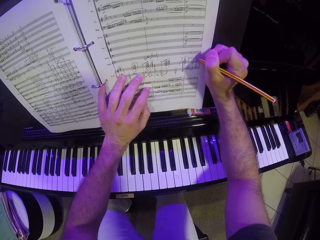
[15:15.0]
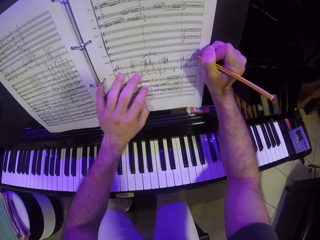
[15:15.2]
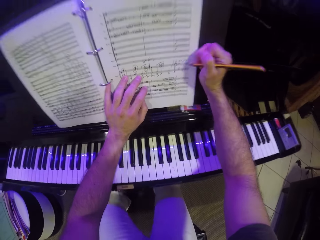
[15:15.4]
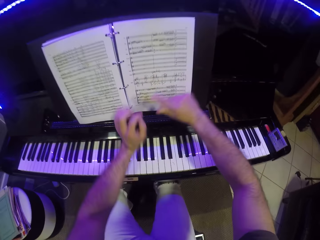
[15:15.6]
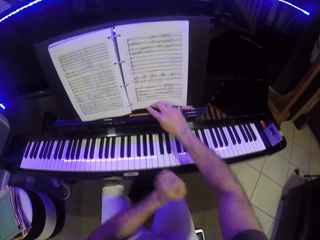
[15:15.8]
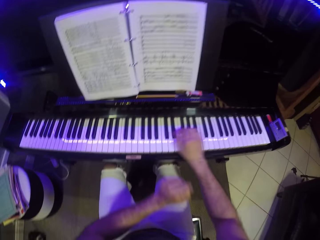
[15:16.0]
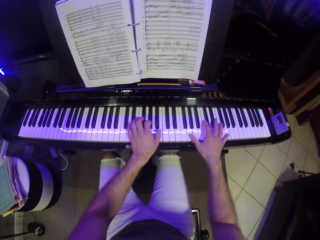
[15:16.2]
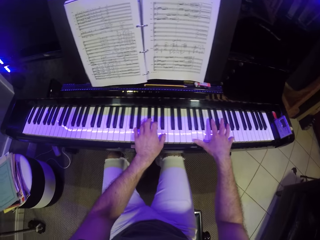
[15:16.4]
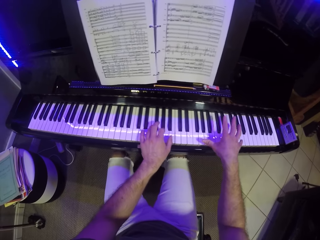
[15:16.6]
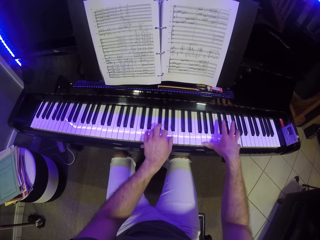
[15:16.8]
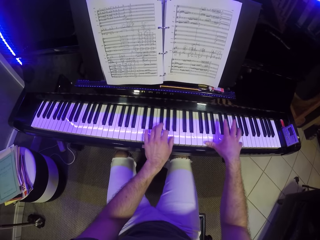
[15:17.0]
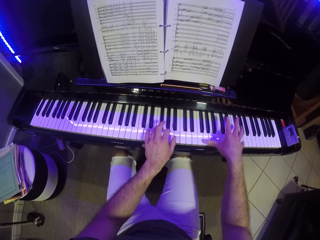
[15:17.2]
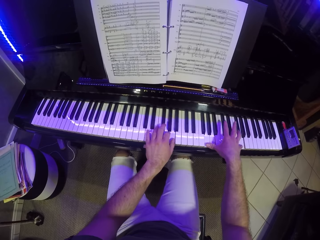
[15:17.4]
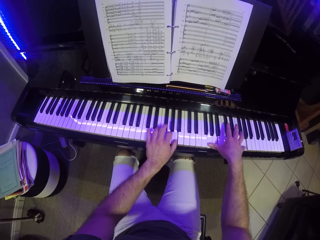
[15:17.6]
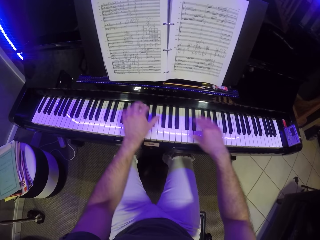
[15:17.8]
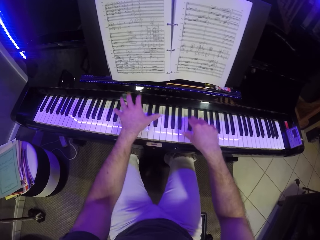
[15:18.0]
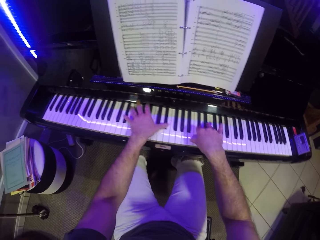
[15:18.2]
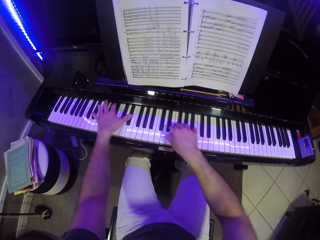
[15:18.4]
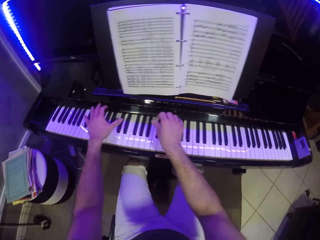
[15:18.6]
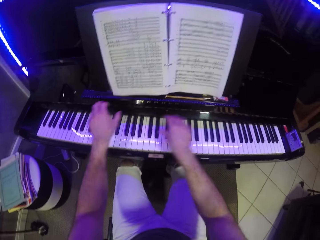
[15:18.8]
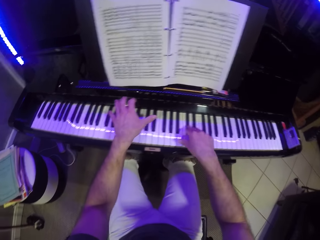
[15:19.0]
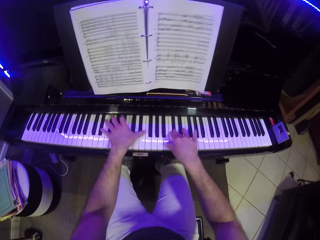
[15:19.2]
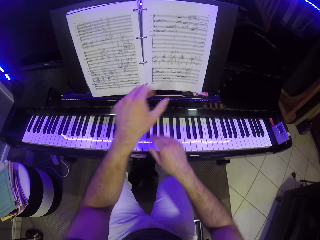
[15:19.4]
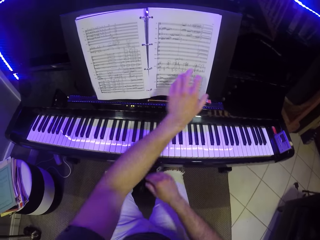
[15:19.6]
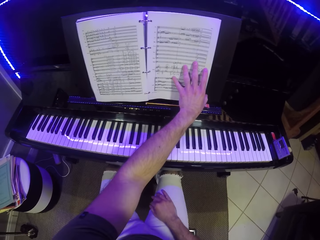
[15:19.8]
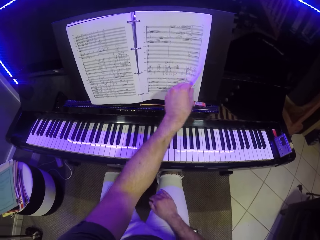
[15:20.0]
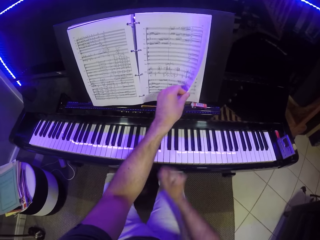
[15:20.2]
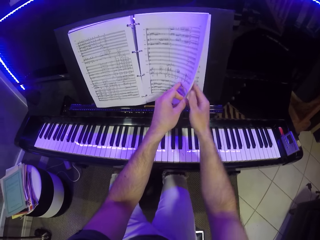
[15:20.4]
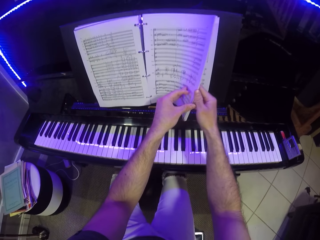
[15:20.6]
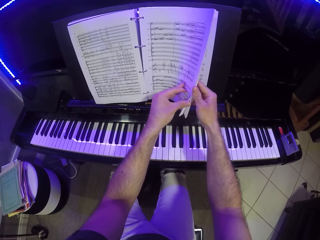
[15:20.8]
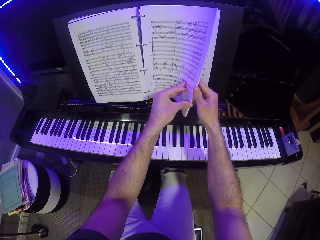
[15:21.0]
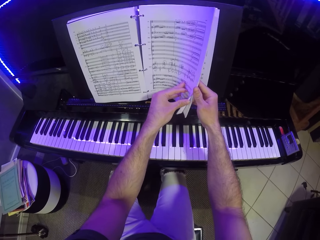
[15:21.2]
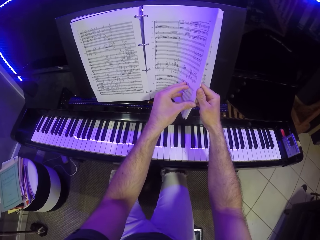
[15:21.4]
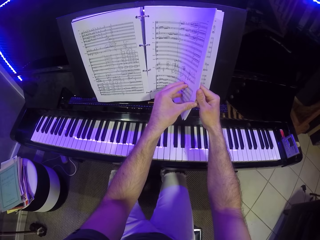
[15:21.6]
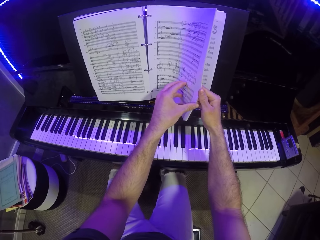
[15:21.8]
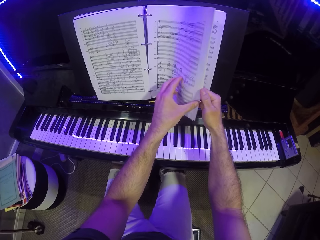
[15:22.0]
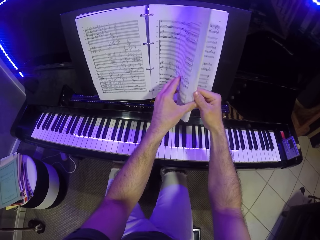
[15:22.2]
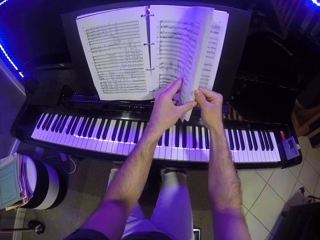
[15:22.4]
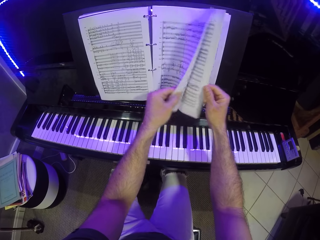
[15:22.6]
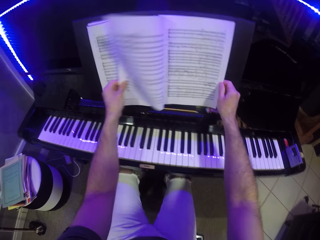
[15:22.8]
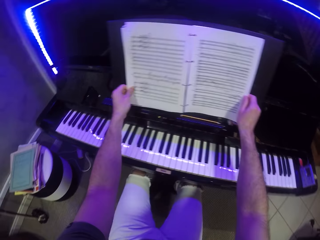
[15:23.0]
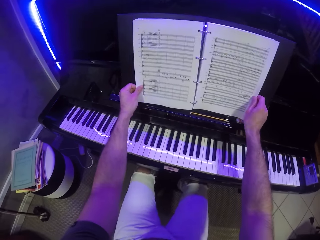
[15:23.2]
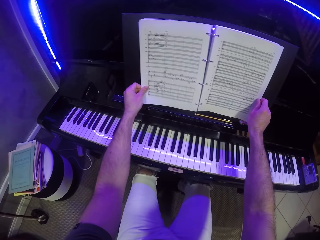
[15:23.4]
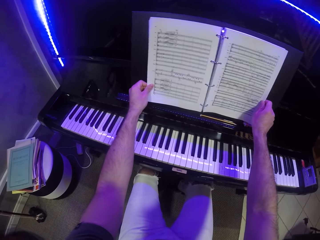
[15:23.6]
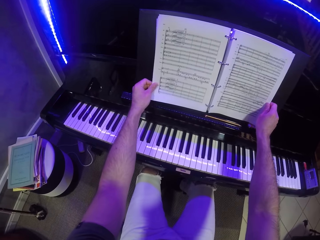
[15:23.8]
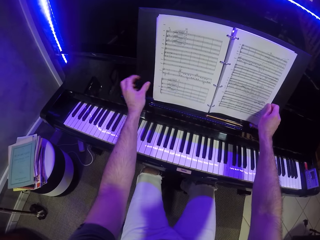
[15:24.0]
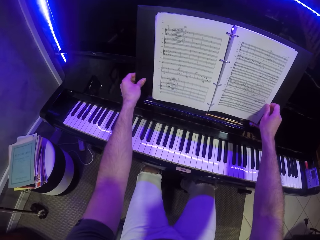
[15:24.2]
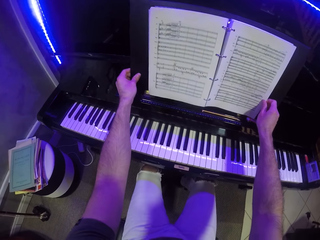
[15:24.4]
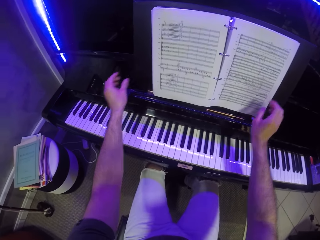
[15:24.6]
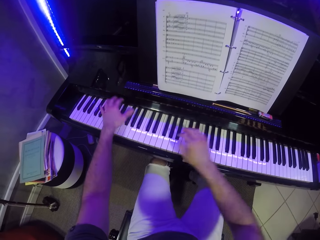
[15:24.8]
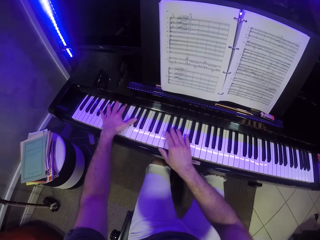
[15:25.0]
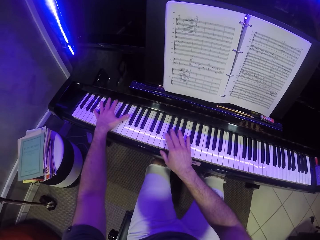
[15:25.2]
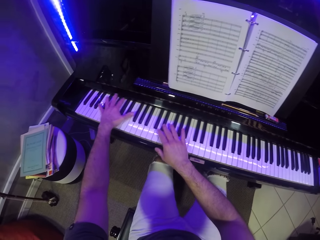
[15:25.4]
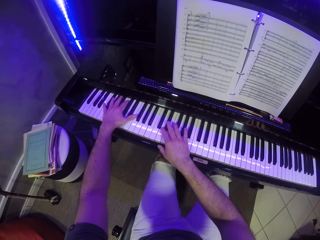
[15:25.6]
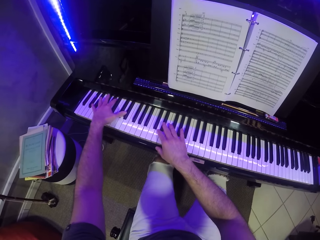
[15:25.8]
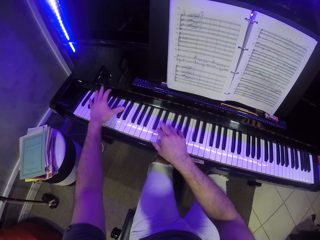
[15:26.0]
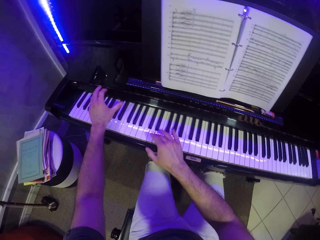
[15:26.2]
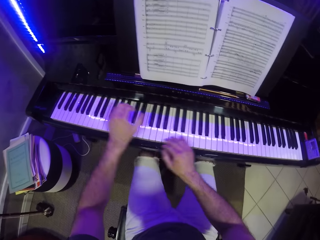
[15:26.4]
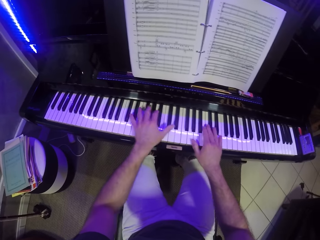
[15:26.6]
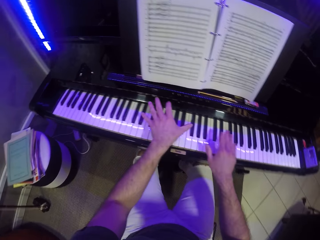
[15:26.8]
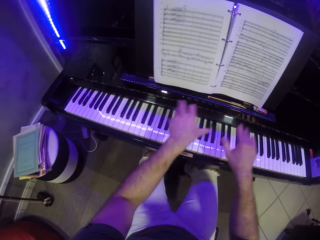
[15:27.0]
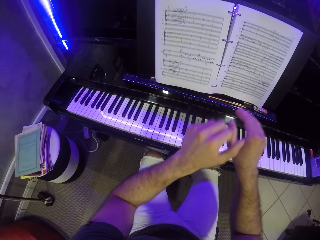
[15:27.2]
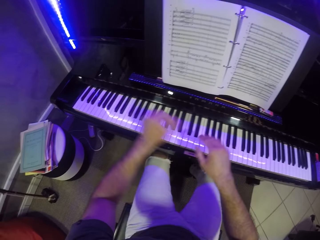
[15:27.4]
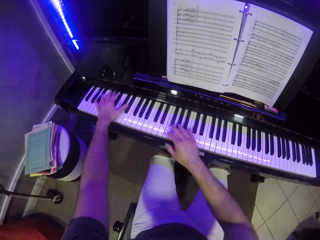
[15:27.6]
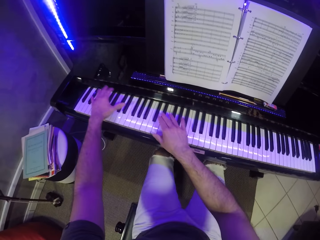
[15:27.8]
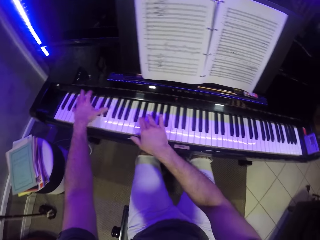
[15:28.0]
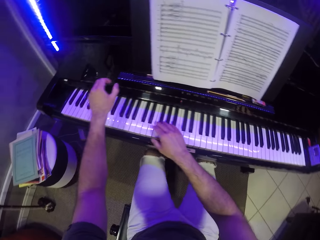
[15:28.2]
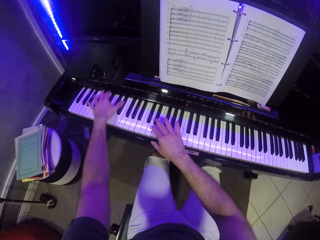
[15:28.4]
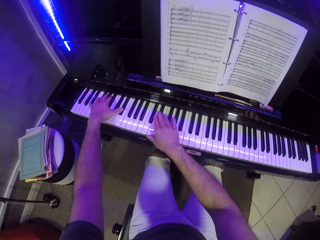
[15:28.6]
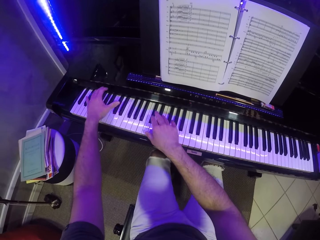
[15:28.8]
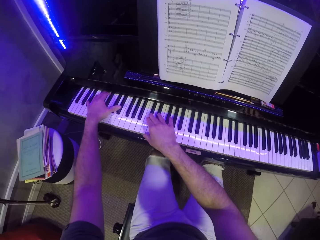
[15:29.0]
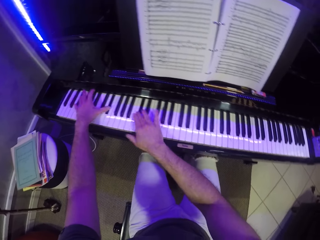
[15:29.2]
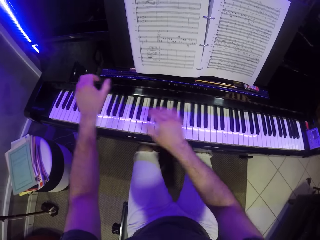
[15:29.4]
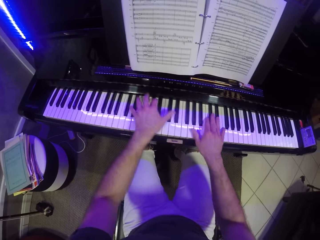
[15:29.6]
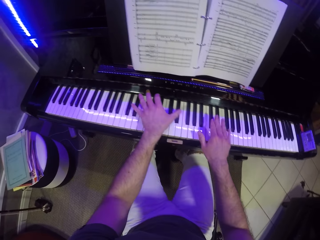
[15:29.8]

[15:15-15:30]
The camera wearer drops the pencil on the piano book holder with his right hand. He plays the piano with both hands. He holds the piano book with his left hand. He opens the book. He flips the piano book's page with both hands. He adjusts the piano book holder with his left hand. He plays the piano with both hands.

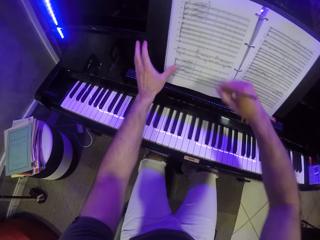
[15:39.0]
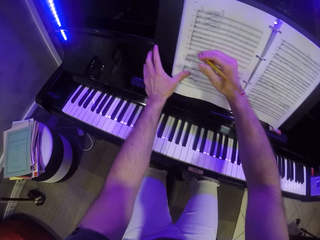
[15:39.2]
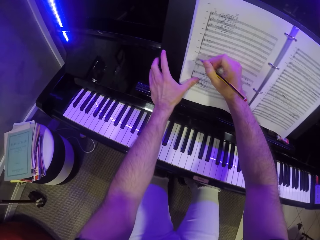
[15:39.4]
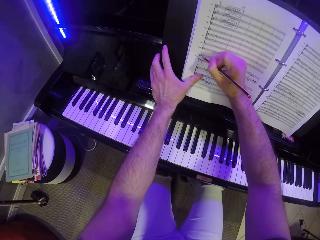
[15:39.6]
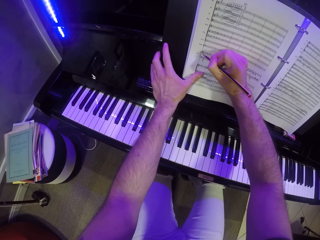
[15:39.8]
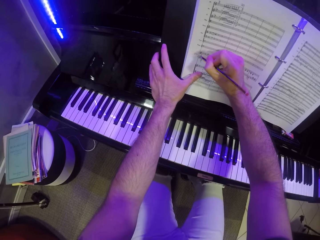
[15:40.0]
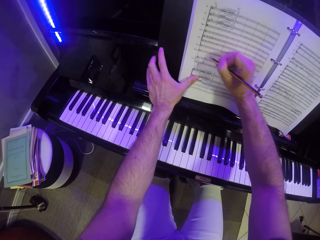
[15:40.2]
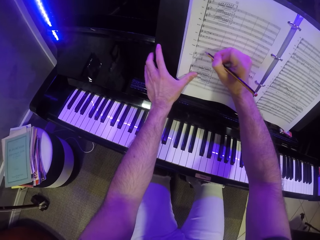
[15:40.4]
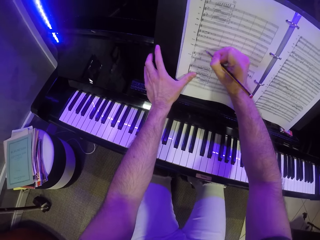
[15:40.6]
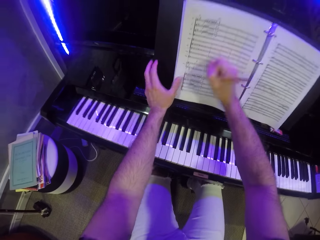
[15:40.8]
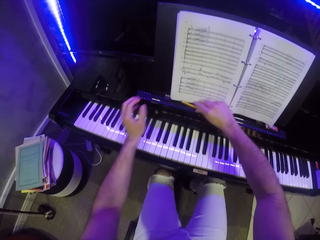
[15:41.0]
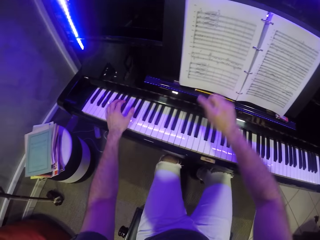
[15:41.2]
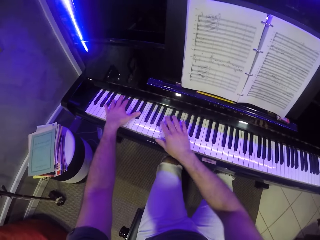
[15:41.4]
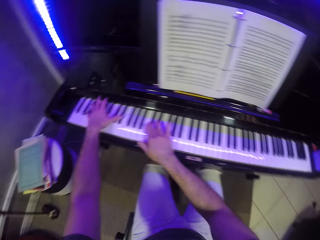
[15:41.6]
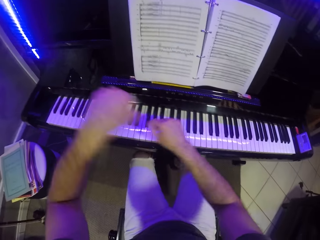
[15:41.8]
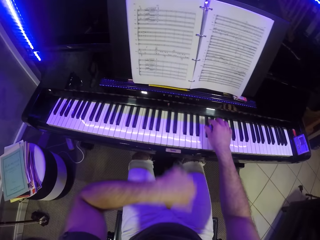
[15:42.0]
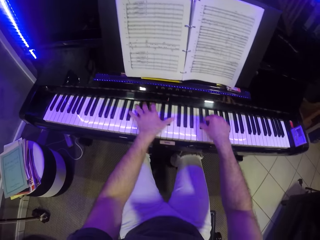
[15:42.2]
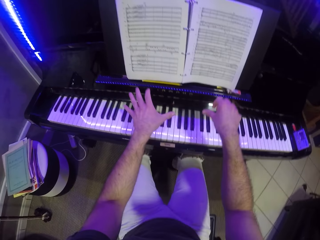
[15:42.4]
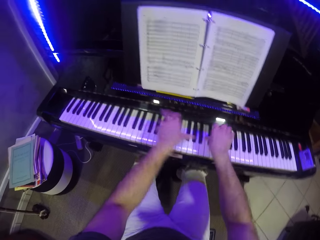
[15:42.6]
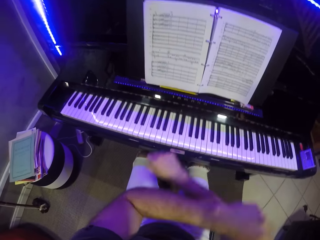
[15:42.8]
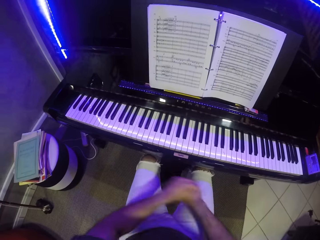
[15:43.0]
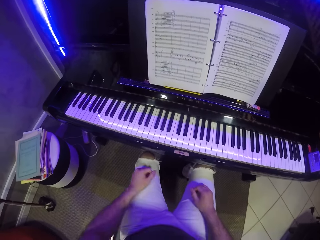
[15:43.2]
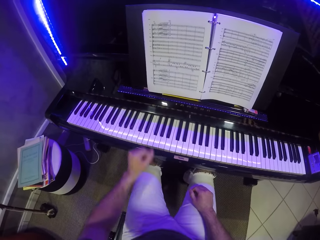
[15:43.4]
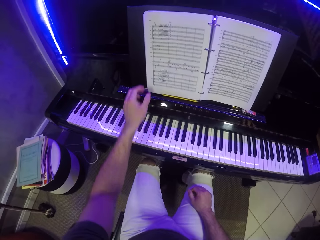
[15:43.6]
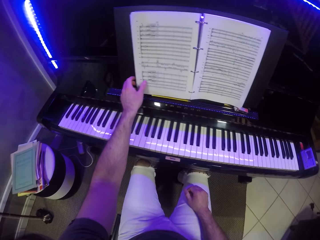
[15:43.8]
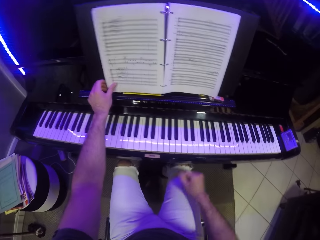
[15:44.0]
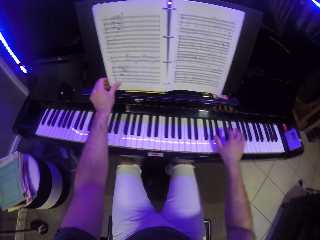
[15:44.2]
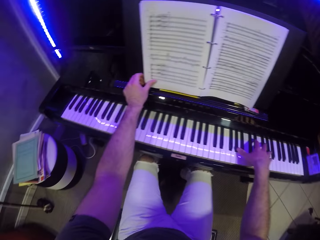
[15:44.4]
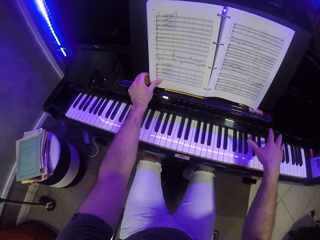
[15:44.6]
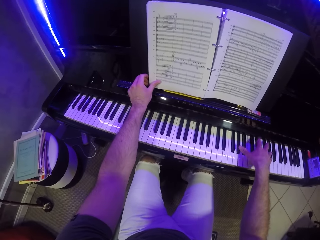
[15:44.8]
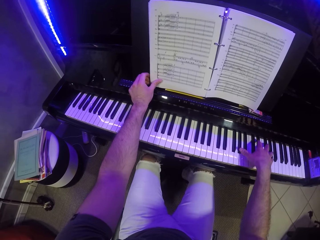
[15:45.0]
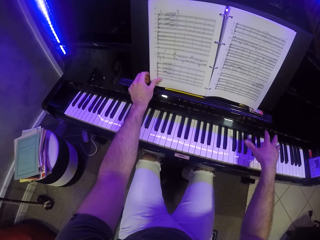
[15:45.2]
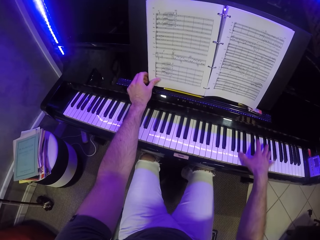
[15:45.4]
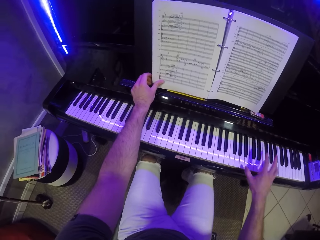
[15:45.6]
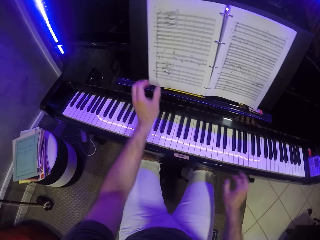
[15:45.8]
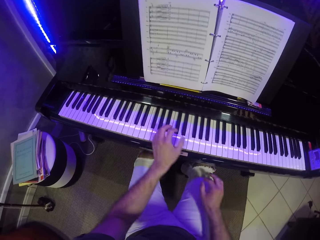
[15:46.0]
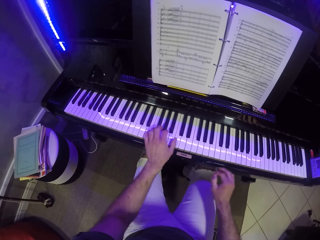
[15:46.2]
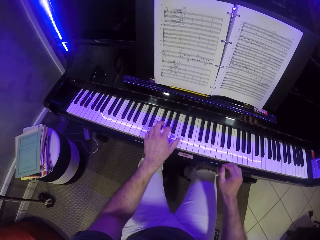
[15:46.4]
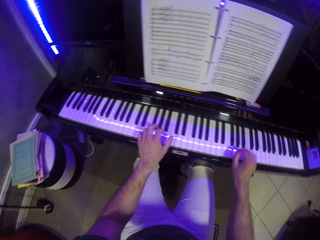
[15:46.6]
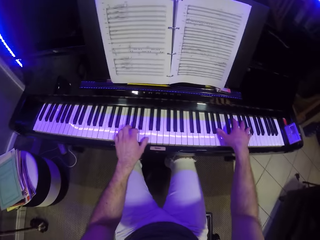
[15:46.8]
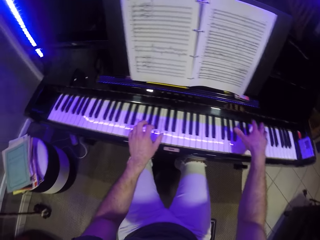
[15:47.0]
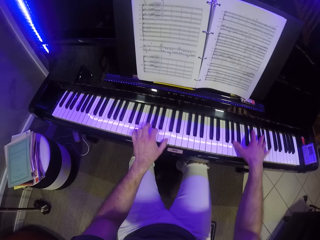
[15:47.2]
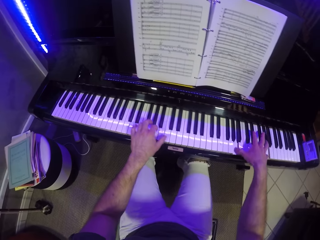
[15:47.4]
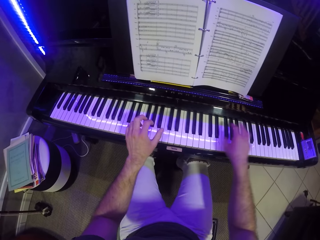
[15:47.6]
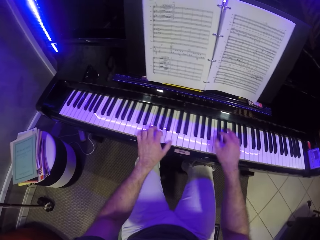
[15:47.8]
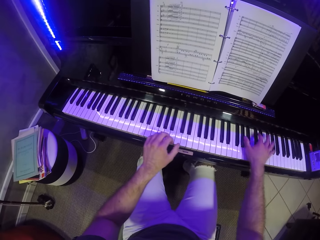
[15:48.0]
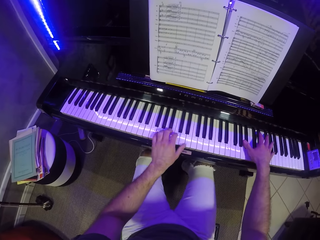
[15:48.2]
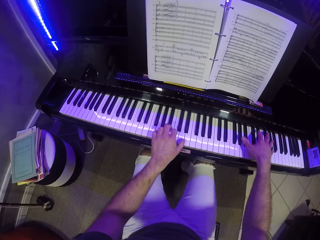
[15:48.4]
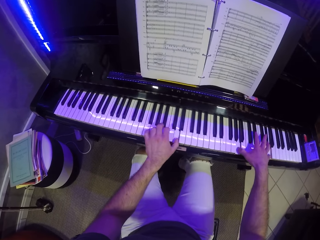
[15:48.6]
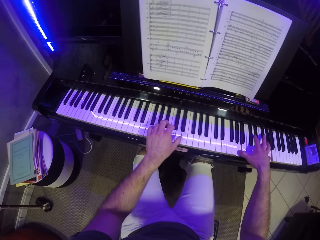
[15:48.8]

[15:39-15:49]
The camera wearer picks up the pencil from the piano book holder with both hands. He holds the piano book with his left hand. He writes on the piano book with the pencil in his right hand. He drops the pencil on the piano book holder with his right hand. He plays the piano with both hands. He holds the piano book with his left hand. He plays the piano with his right hand. He plays the piano with both hands.
